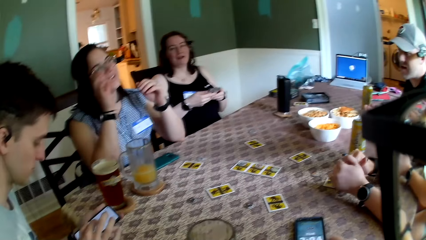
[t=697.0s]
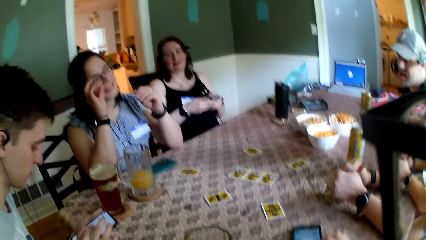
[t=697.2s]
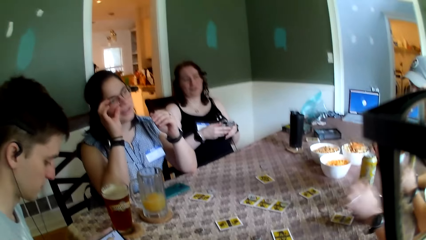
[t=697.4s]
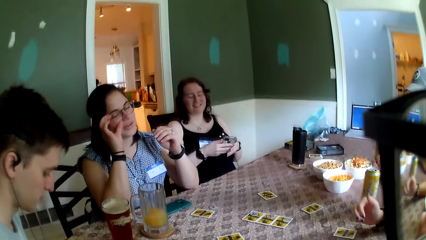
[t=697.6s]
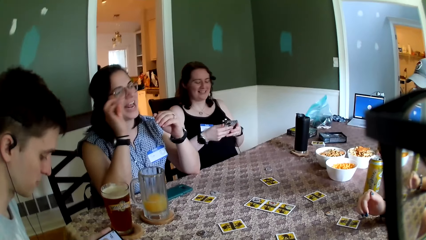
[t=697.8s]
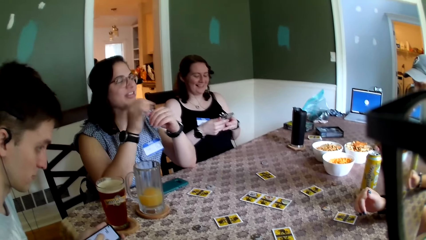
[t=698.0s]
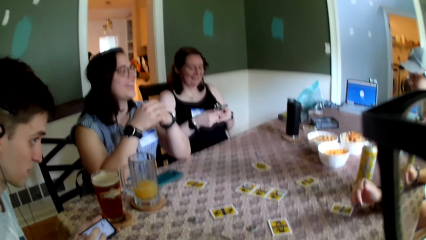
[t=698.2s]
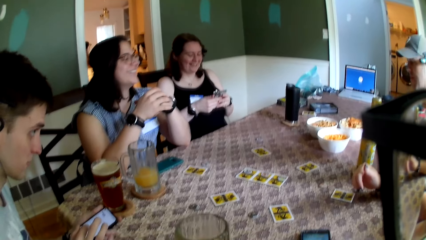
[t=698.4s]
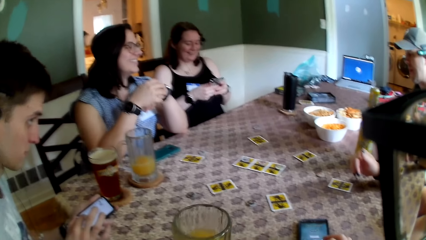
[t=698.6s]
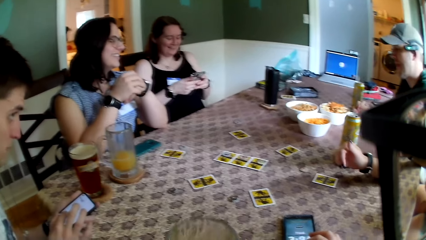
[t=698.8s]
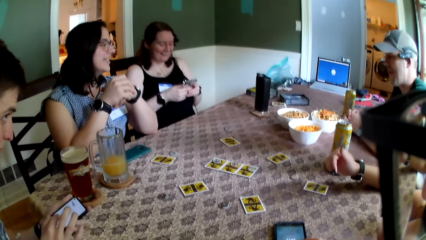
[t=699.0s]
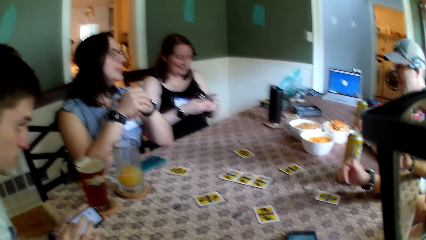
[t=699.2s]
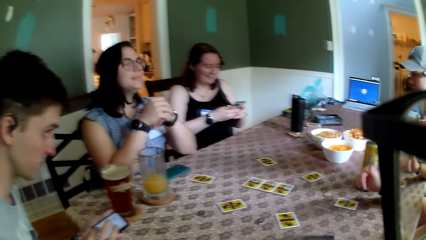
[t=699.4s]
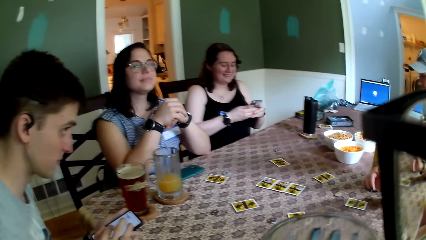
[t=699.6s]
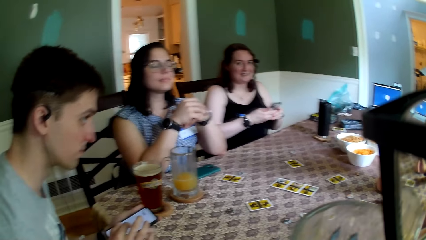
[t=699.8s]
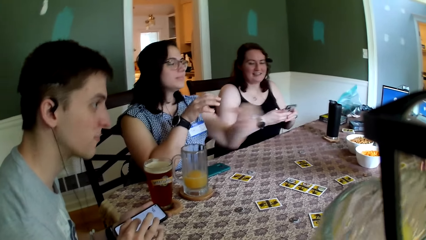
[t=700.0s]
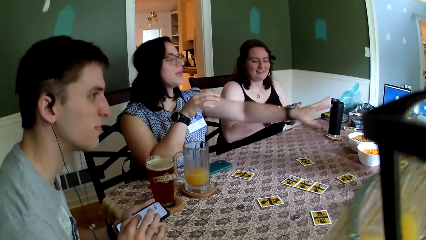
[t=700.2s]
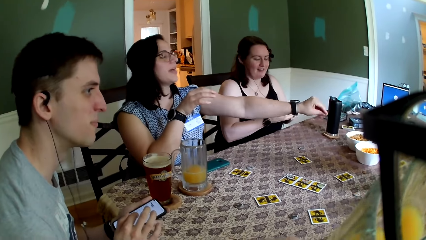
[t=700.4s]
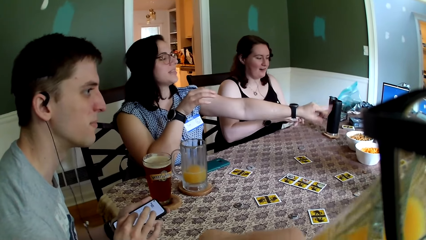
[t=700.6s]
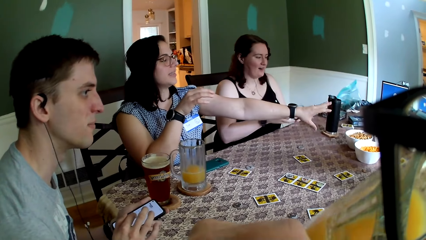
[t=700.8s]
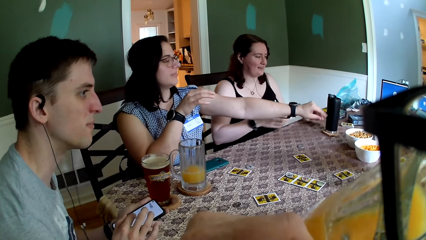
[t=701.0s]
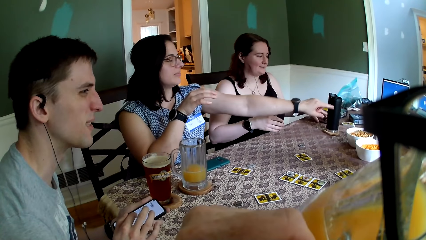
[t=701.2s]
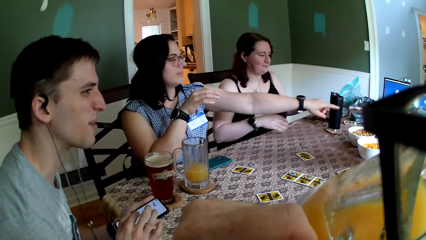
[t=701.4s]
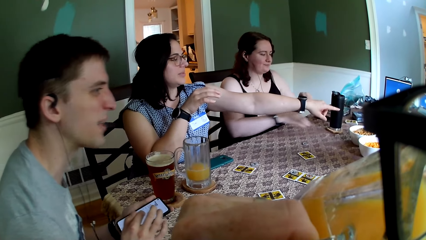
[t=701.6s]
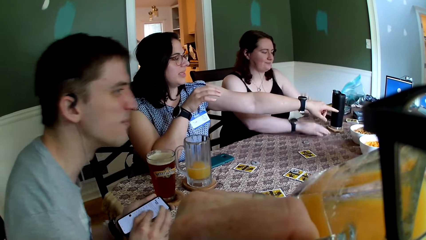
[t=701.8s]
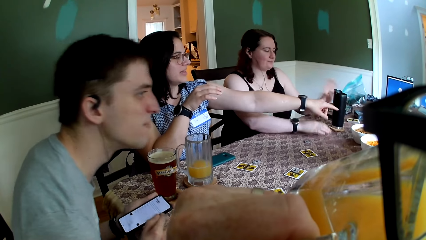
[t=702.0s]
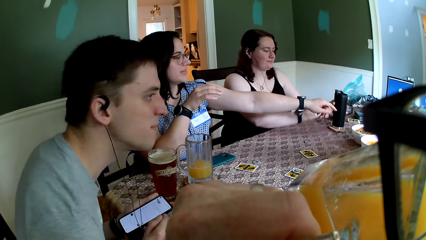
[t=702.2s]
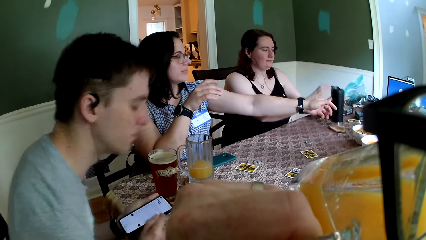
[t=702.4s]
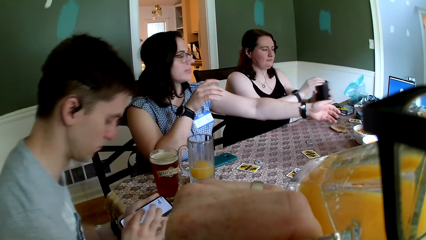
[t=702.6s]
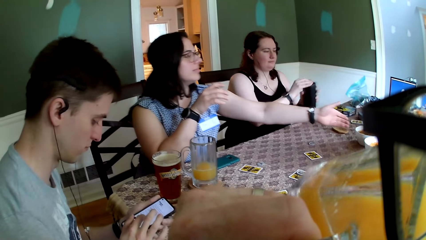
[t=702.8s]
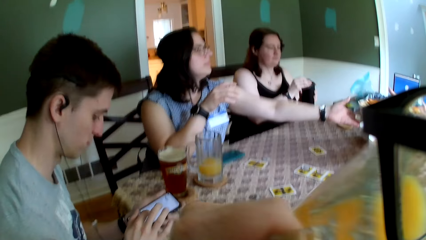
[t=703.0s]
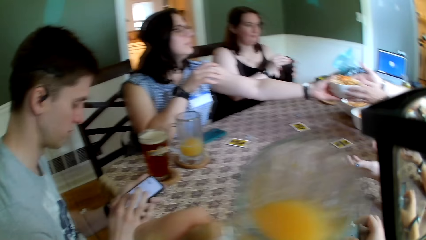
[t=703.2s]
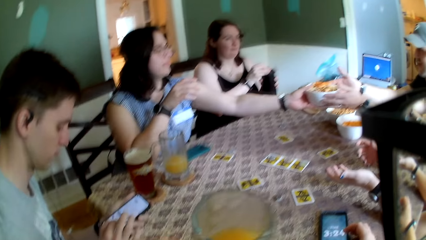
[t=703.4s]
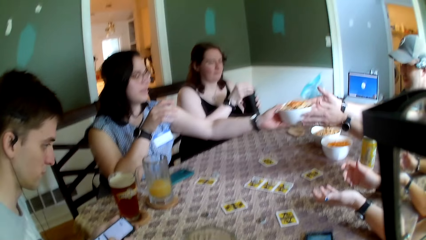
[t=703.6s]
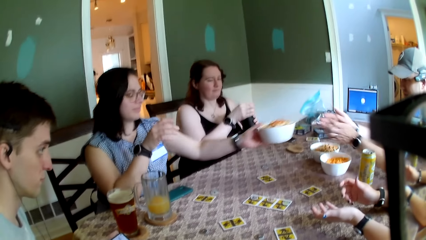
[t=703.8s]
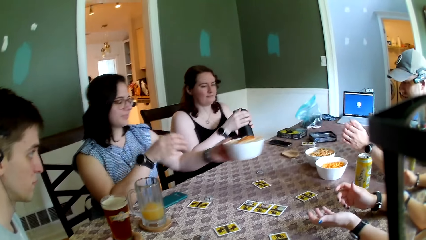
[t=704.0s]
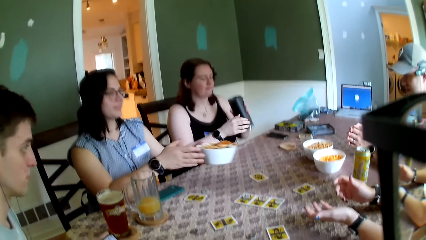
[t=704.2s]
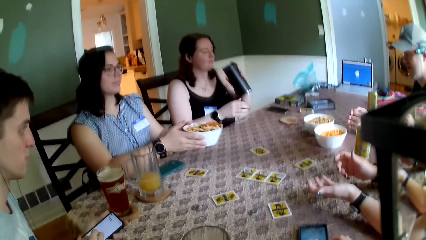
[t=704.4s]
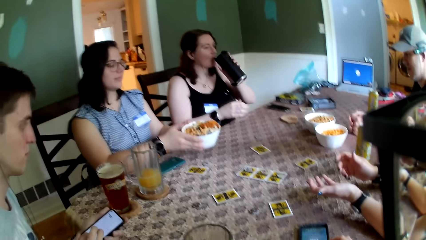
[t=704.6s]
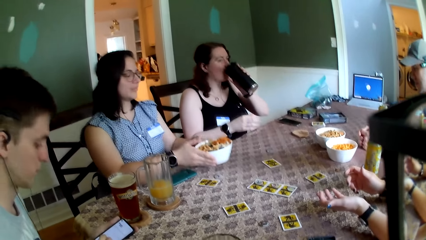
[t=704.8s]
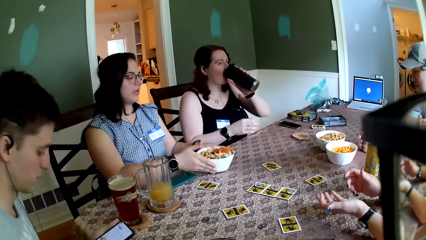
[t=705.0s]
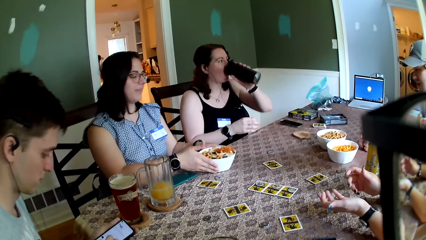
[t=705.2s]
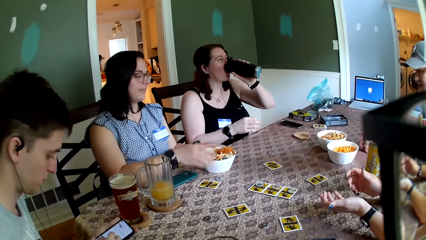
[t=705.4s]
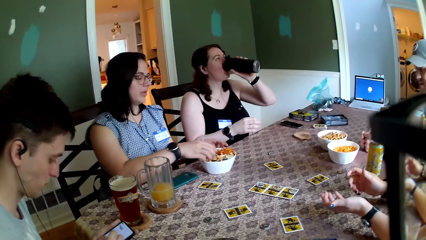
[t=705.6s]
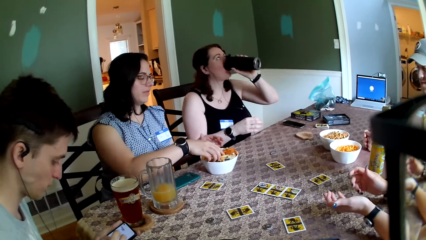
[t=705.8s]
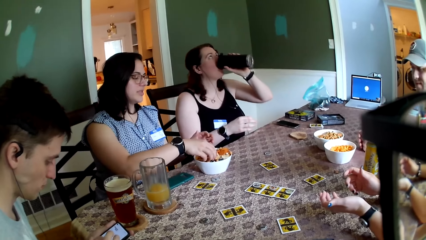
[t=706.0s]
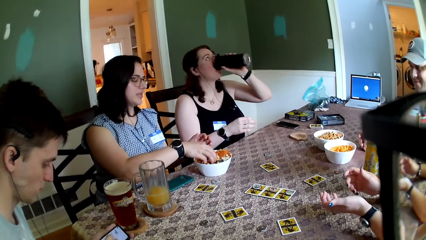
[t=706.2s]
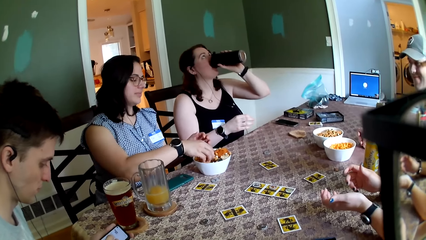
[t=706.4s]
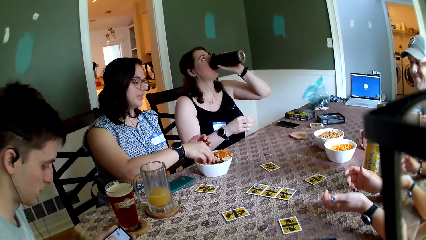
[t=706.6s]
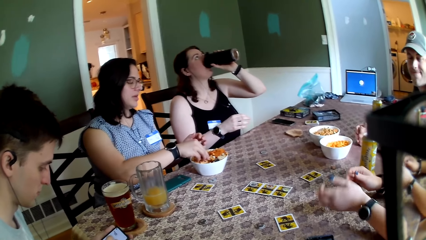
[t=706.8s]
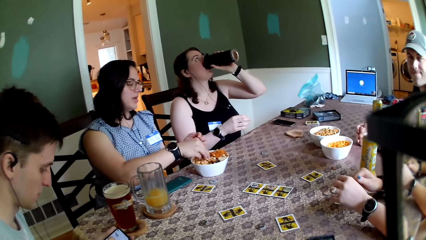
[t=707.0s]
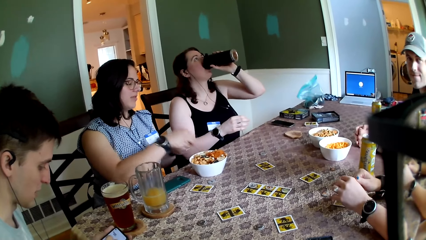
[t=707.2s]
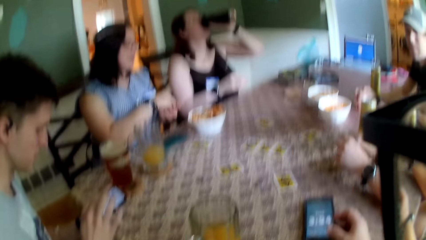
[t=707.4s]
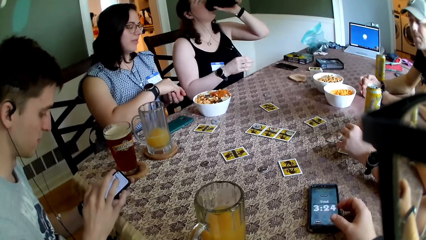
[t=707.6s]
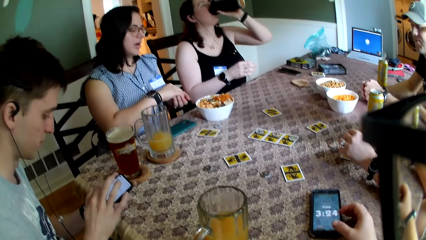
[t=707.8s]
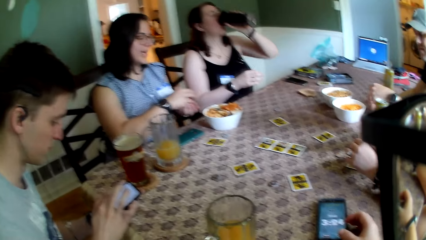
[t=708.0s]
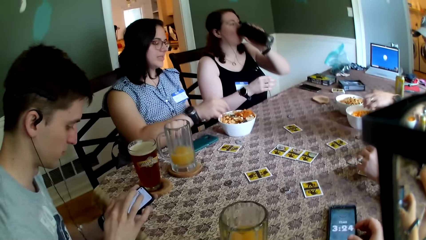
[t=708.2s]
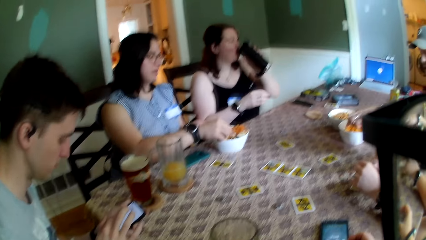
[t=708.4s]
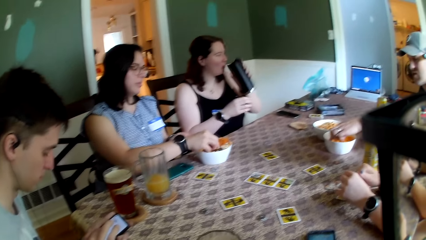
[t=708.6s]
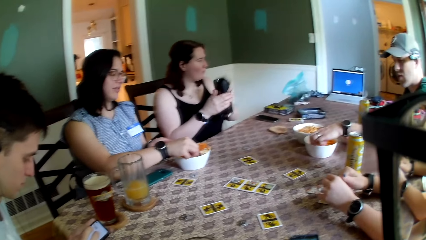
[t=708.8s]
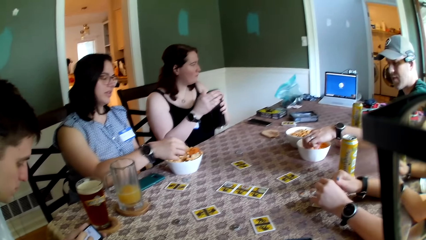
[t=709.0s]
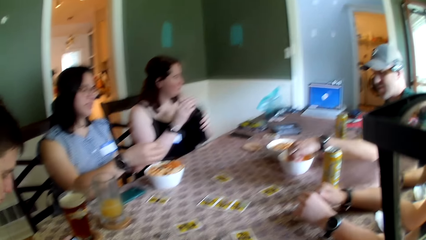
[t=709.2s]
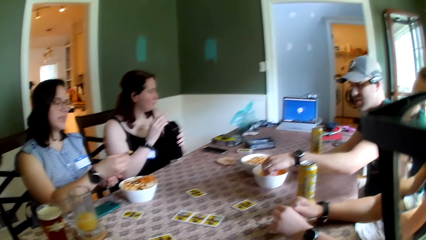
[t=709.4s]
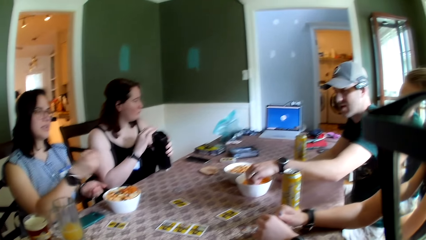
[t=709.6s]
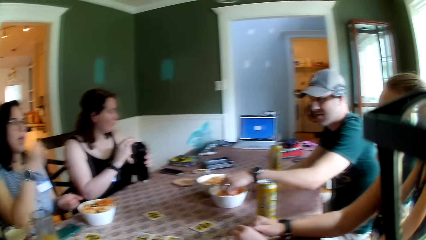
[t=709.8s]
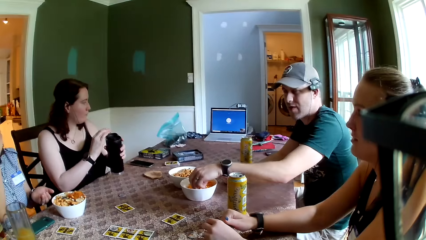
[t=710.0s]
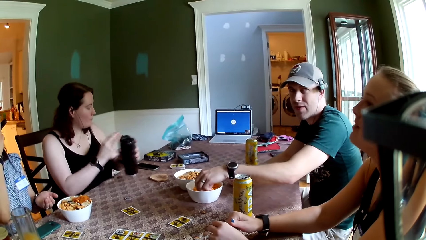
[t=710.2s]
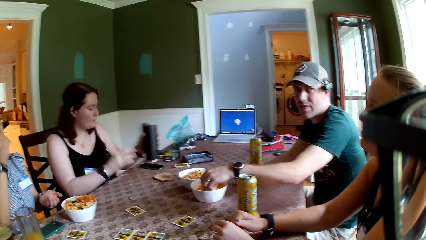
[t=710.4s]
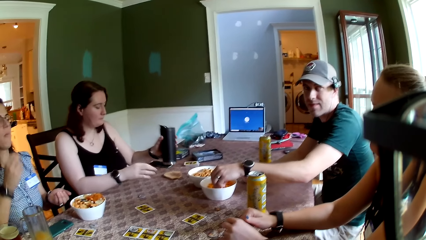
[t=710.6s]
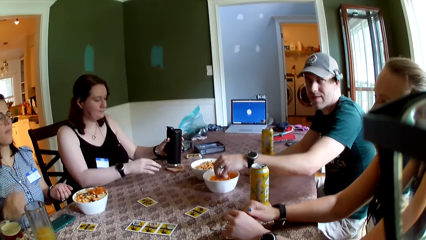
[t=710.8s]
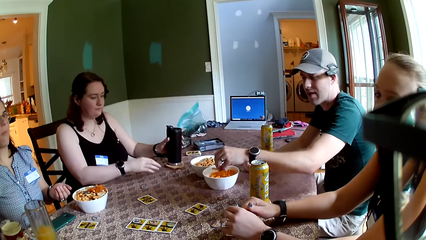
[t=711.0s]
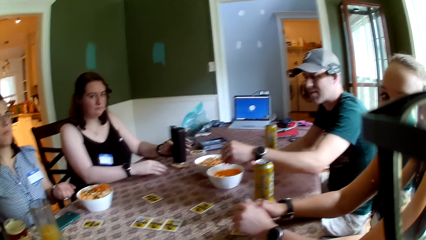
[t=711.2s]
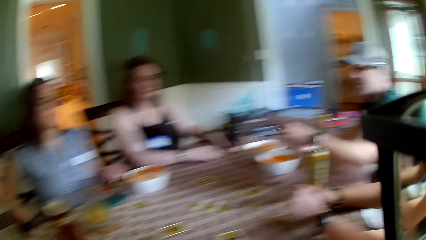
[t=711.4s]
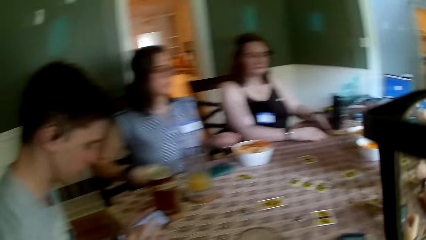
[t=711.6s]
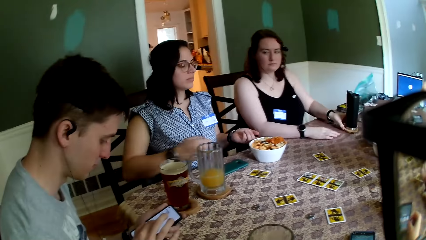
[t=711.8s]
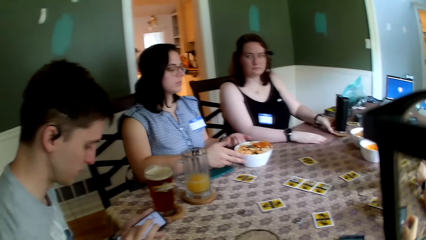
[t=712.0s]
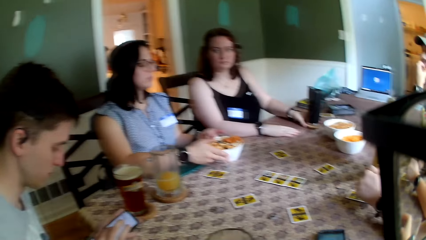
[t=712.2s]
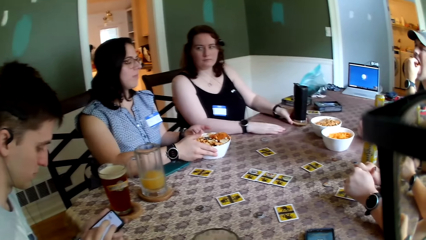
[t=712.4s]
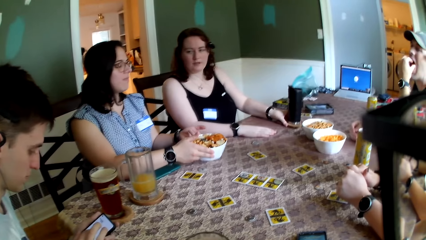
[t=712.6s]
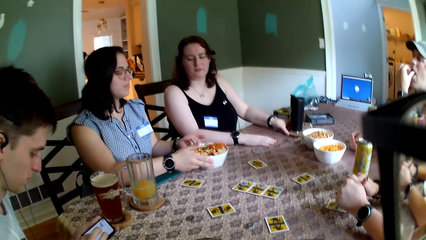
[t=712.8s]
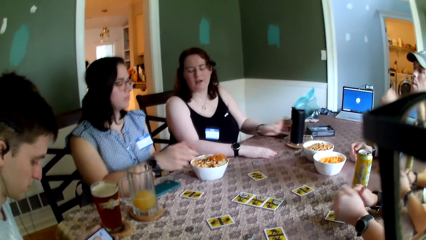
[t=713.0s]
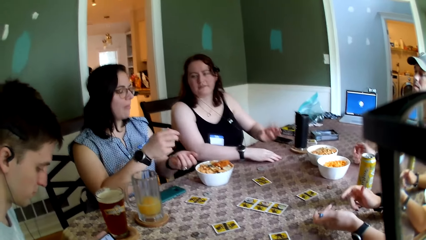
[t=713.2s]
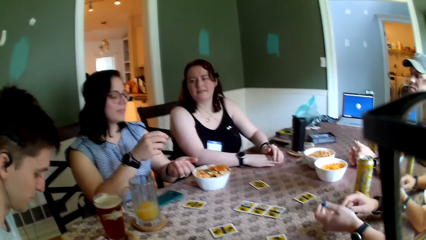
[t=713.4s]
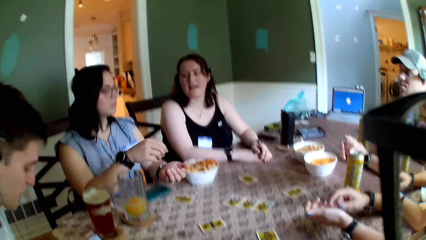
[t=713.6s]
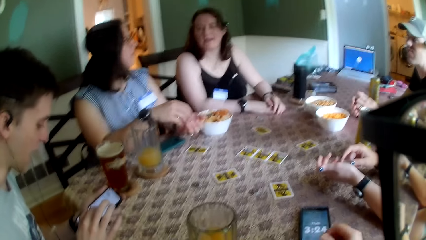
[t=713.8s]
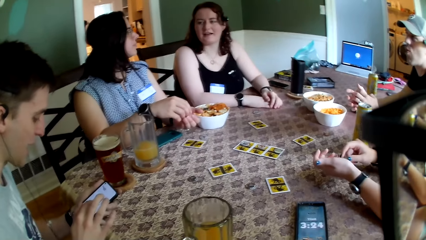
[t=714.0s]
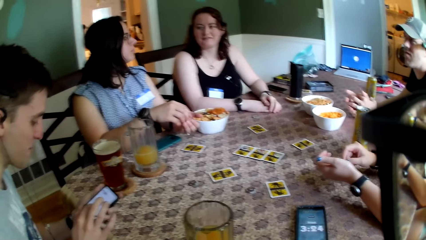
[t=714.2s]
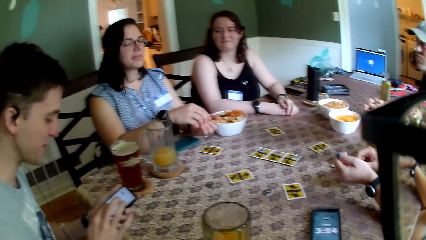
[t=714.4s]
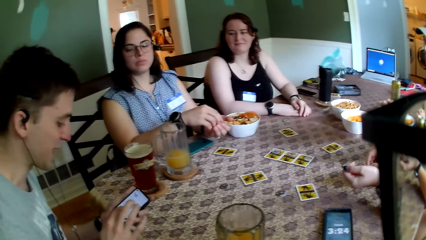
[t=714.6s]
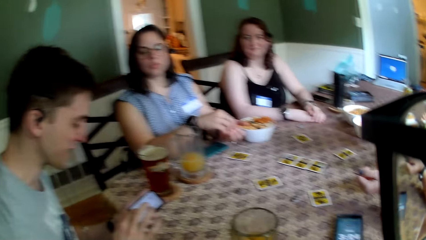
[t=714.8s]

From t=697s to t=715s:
A woman touches a pair of glasses on her face with her right hand. The camera wearer picks up the glass cup from the coaster on the table with his left hand. Another woman places both hands on the table and removes her left hand from the table. The camera wearer drinks juice from the glass cup with his left hand. The other woman picks up a flask from a coaster on the table with her left hand and opens the flask with her right hand. The first woman receives the bowl from a man with her left hand. The camera wearer drops the glass cup on the coaster with his left hand. He operates the phone with his right hand. The other woman drinks coffee from the flask with her left hand. The camera wearer stares at a lady. The first woman drops the bowl on the table with both hands. The first woman picks up some biscuits from the bowl on the table with her right hand. The lady interacts with the crowd. The first woman passes the biscuits from her right hand to her left hand. The man picks up some chips from a bowl on the table with his left hand. The first woman picks up some biscuits from the bowl on the table with her right hand. The other woman closes the flask with her right hand. The other woman drops the flask on the coaster on the table with her left hand. The camera wearer interacts with the crowd. The first woman adjusts the bowl on the table with her right hand.
